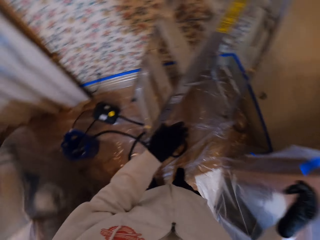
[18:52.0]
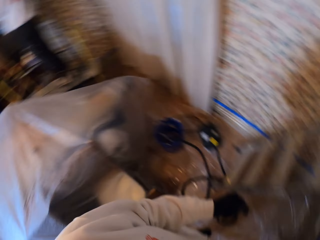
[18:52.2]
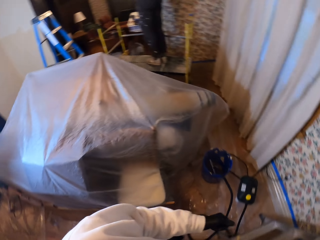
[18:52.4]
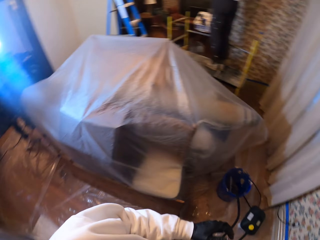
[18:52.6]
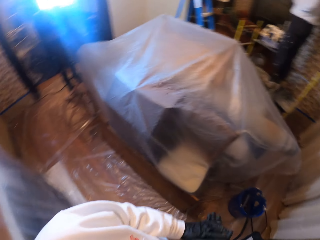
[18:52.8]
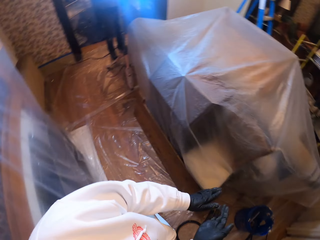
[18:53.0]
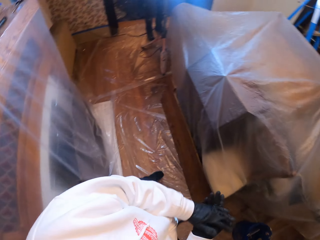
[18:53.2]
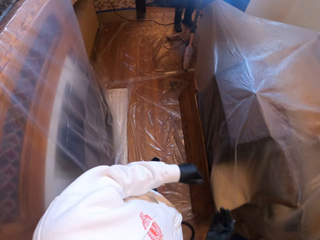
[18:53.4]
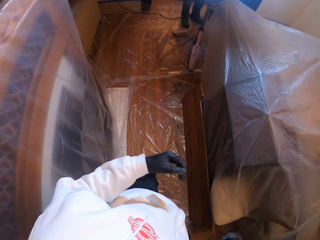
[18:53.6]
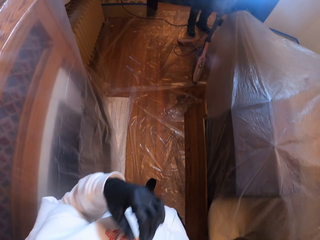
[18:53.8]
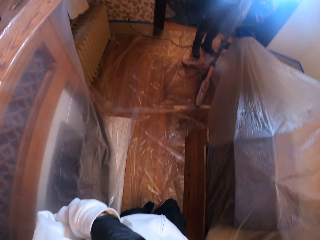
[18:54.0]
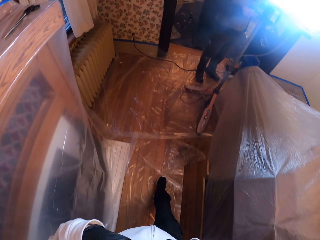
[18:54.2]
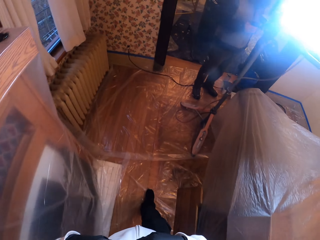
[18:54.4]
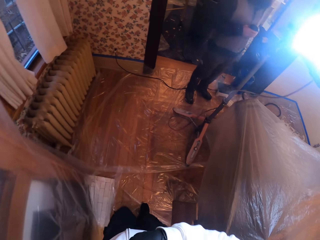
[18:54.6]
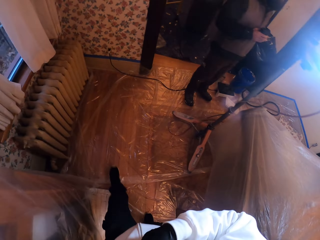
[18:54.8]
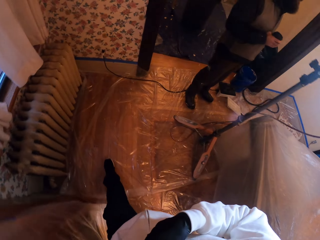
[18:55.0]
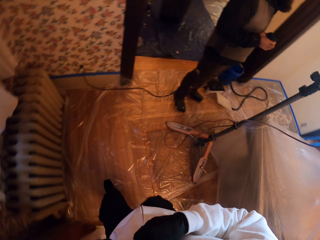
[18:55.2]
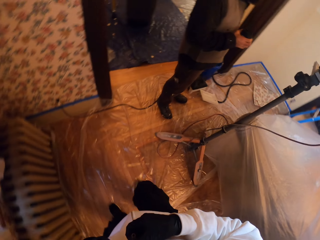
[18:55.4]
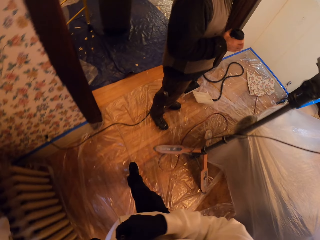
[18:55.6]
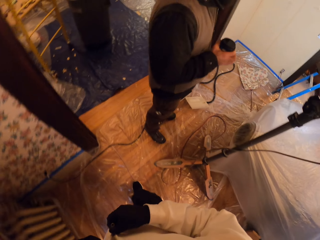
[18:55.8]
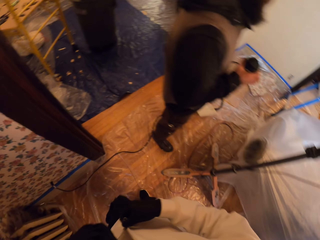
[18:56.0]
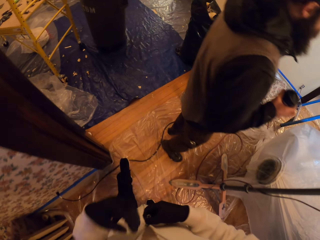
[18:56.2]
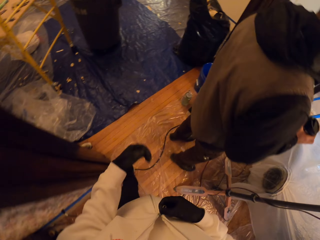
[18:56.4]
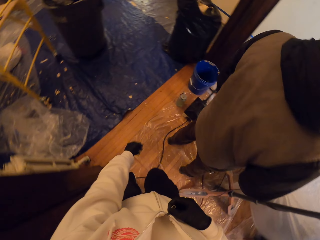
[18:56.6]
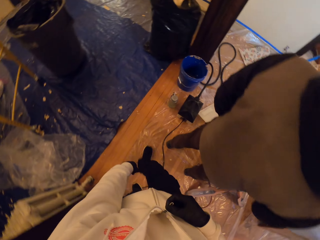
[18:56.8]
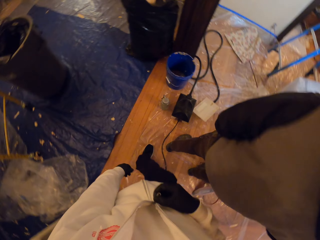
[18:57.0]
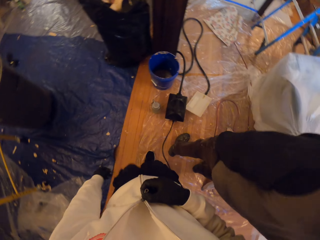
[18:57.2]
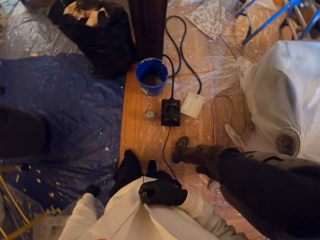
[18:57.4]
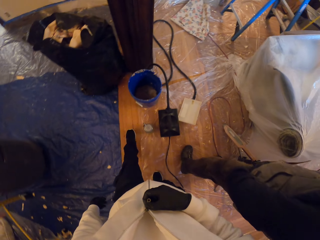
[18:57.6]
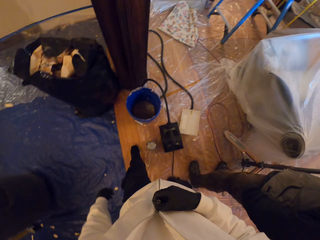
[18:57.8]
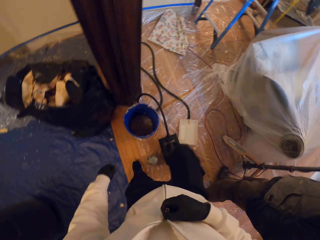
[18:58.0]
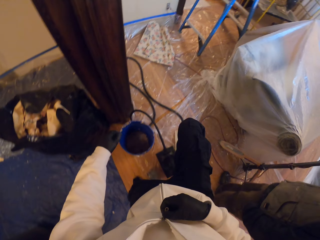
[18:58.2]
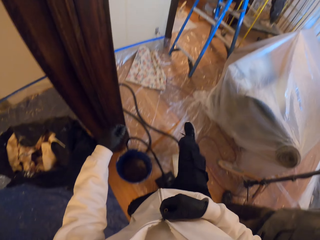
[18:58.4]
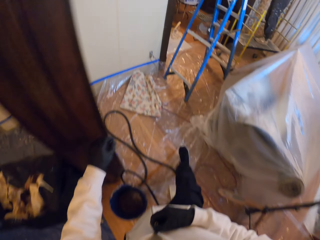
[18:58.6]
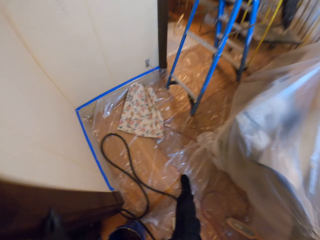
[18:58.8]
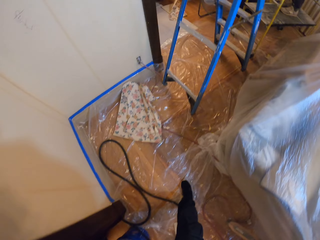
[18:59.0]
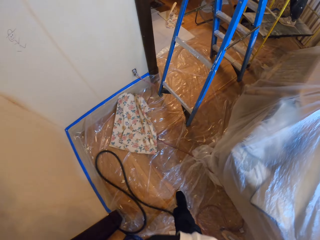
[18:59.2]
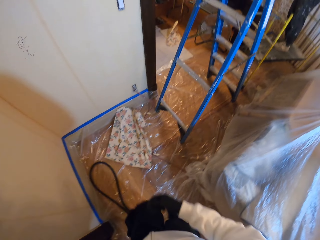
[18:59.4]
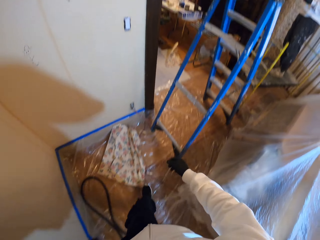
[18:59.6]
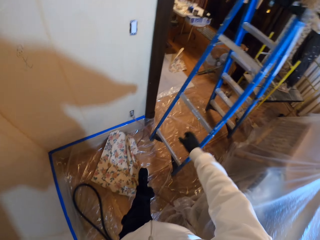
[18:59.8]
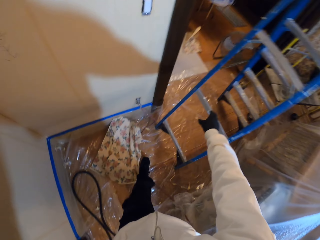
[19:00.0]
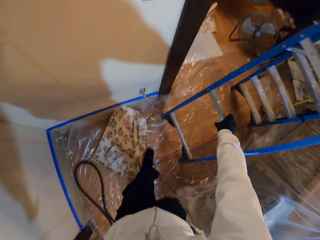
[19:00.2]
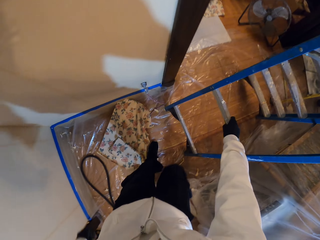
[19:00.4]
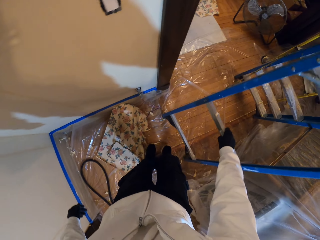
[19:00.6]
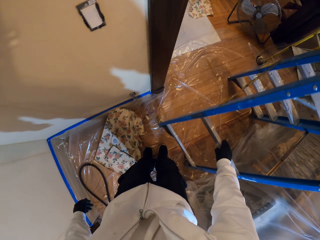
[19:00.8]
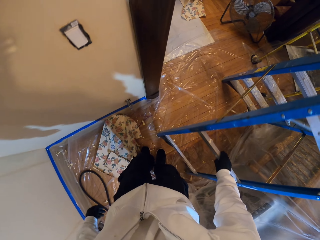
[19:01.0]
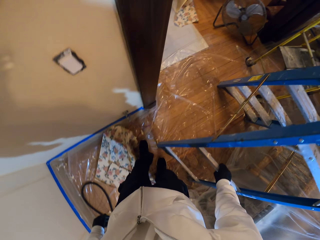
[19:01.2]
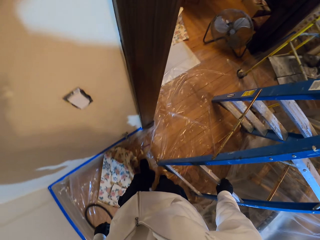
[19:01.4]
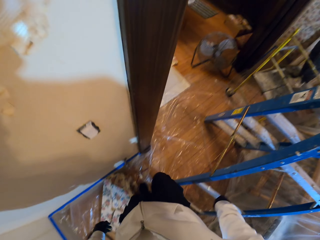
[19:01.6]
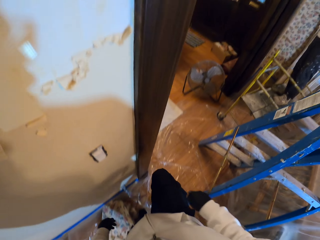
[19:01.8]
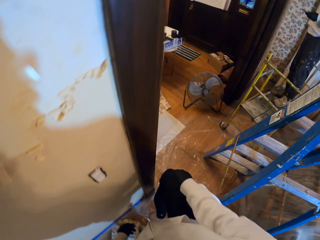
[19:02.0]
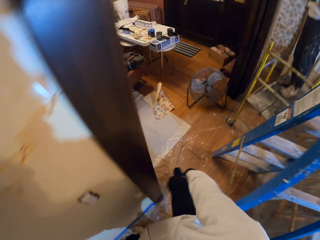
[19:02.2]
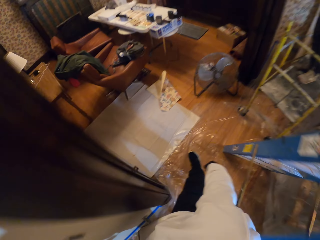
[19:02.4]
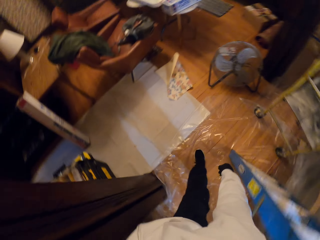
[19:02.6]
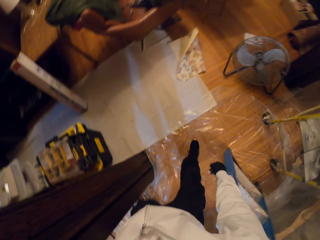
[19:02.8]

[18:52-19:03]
The camera wearer puts the scraper on the cabinet. He stares around the house. He rubs his hands, touches his garments, and walks around the house. A person stands in the room. The camera wearer touches the ladder. He moves the ladder on the floor.

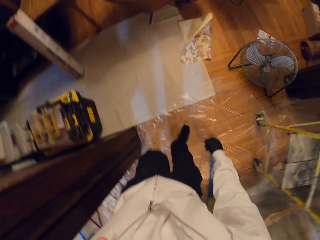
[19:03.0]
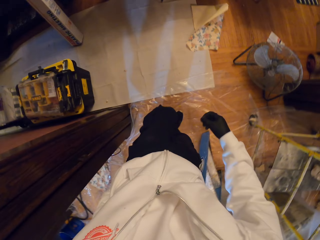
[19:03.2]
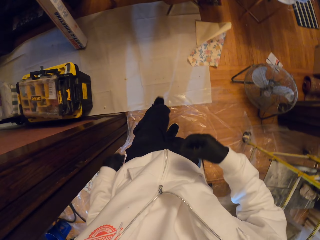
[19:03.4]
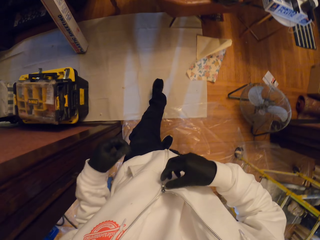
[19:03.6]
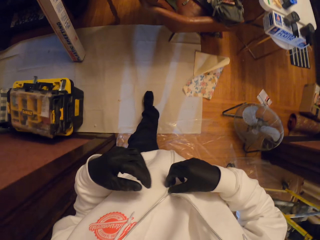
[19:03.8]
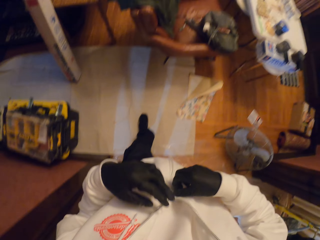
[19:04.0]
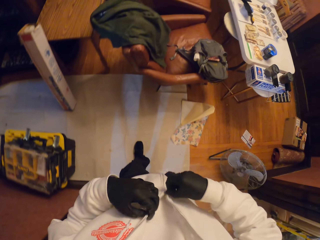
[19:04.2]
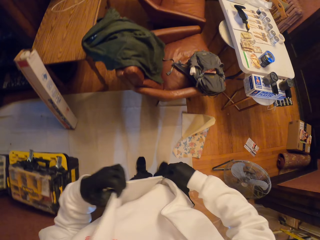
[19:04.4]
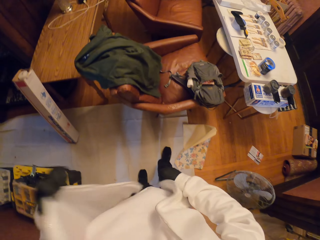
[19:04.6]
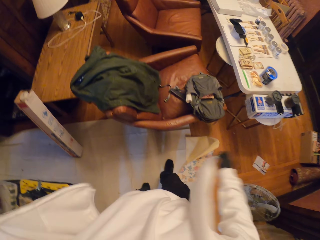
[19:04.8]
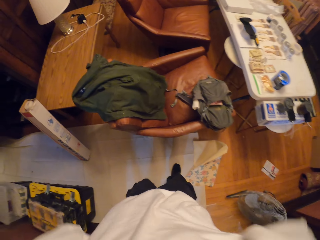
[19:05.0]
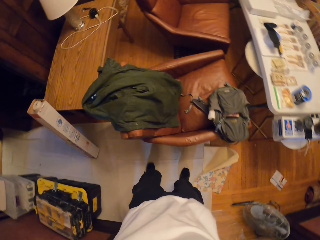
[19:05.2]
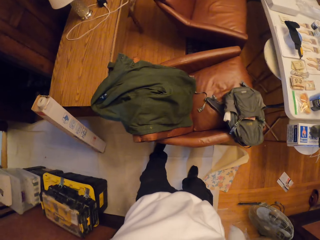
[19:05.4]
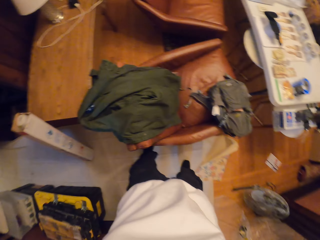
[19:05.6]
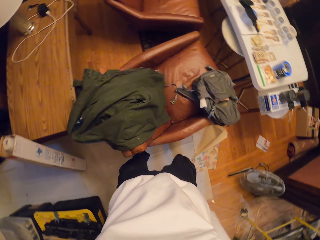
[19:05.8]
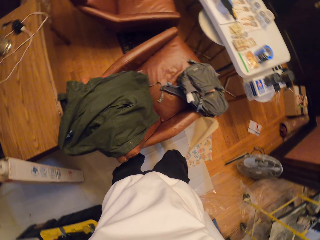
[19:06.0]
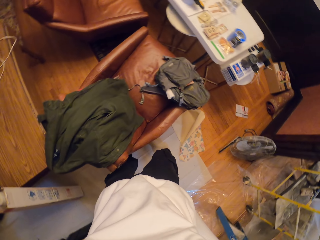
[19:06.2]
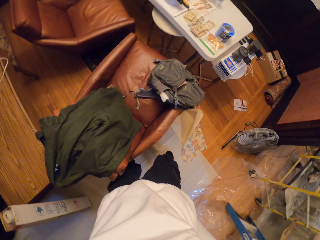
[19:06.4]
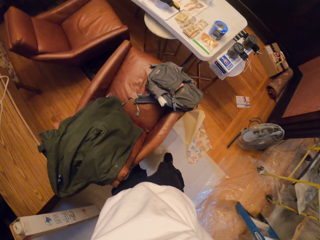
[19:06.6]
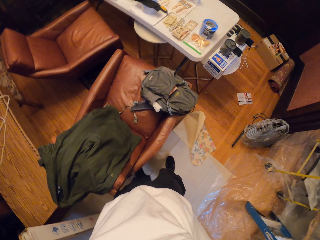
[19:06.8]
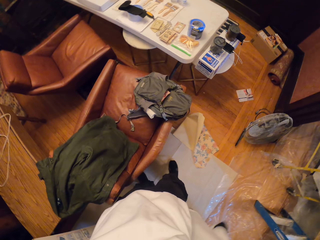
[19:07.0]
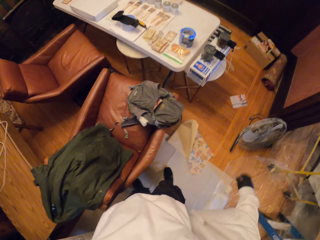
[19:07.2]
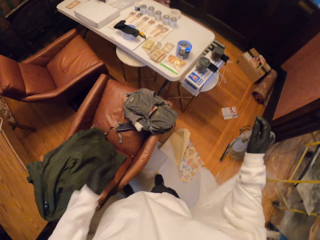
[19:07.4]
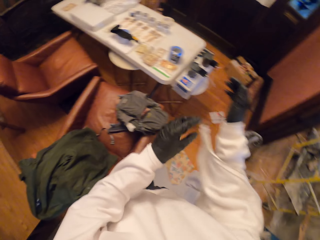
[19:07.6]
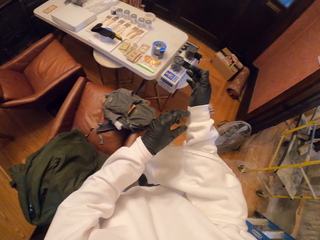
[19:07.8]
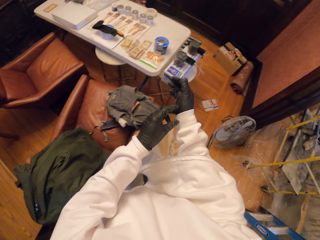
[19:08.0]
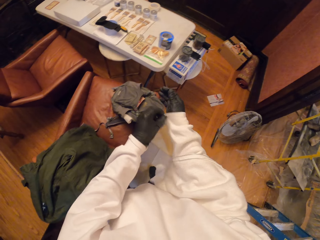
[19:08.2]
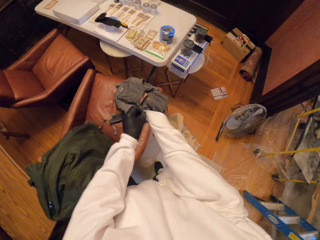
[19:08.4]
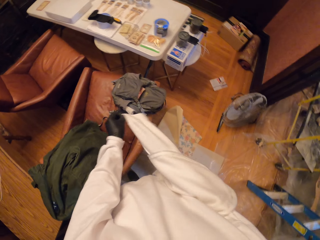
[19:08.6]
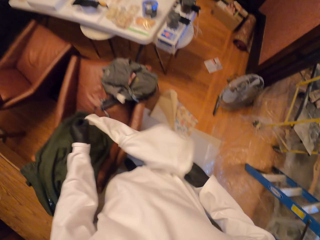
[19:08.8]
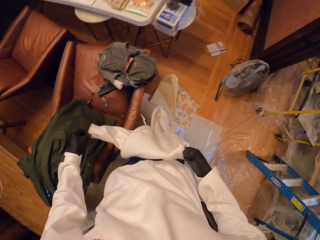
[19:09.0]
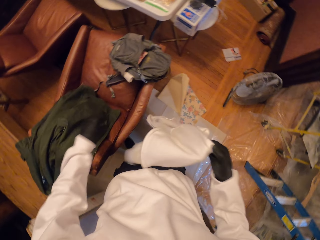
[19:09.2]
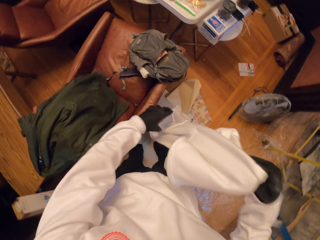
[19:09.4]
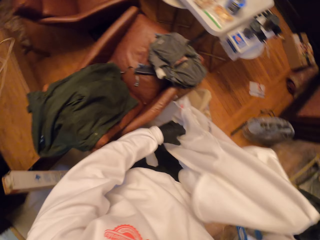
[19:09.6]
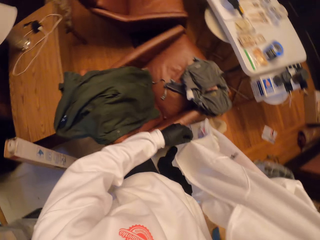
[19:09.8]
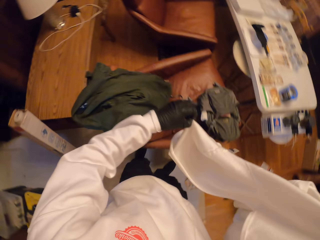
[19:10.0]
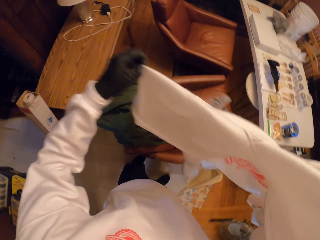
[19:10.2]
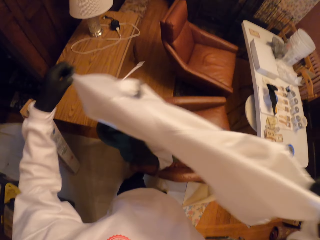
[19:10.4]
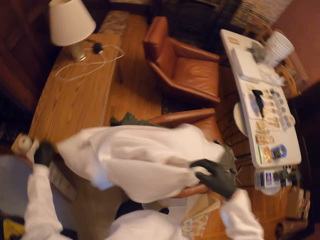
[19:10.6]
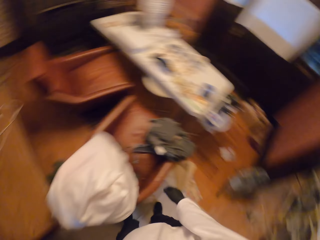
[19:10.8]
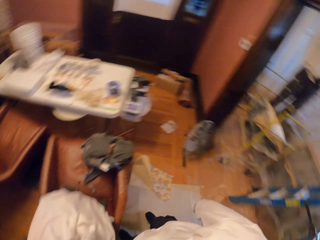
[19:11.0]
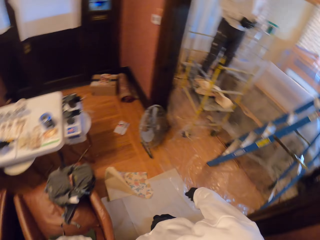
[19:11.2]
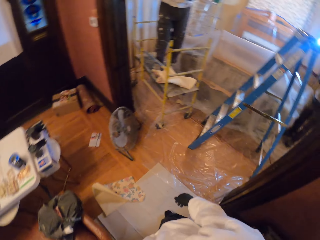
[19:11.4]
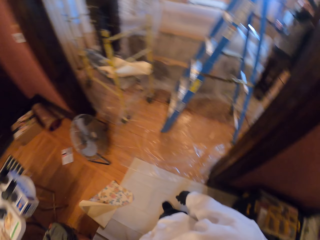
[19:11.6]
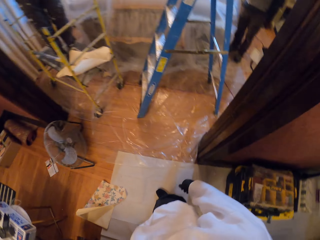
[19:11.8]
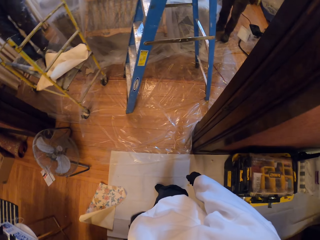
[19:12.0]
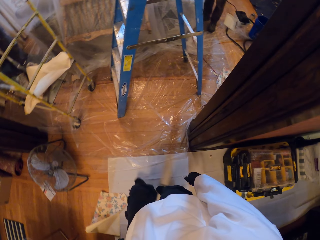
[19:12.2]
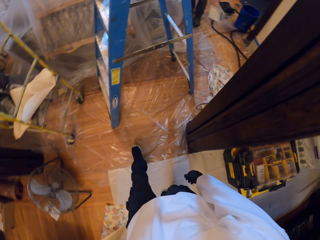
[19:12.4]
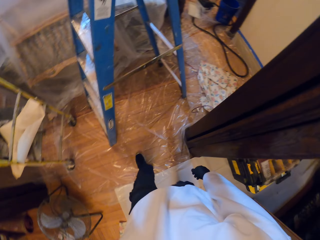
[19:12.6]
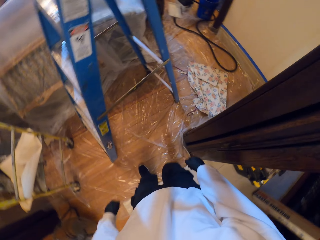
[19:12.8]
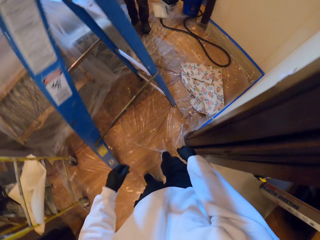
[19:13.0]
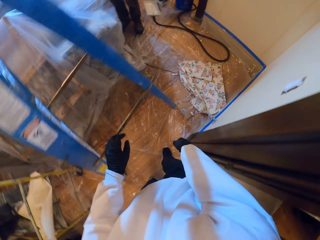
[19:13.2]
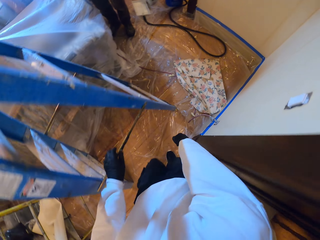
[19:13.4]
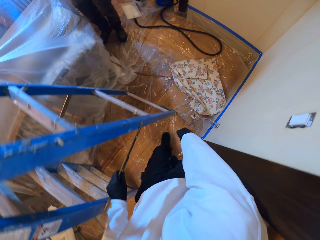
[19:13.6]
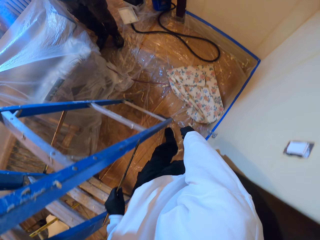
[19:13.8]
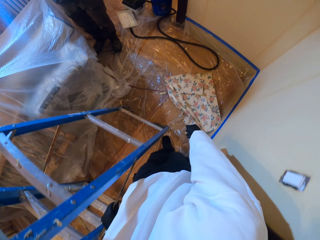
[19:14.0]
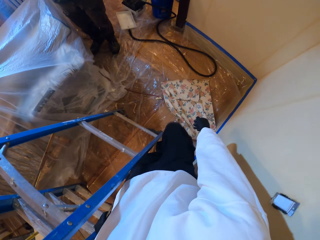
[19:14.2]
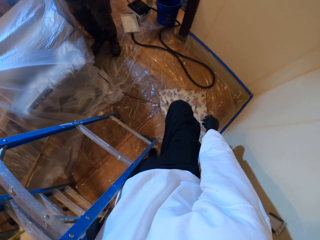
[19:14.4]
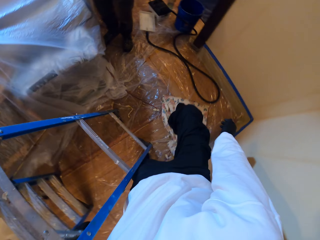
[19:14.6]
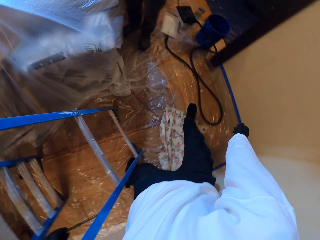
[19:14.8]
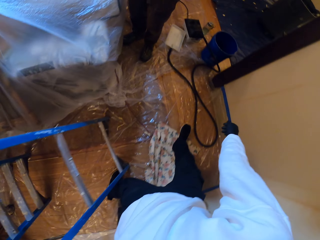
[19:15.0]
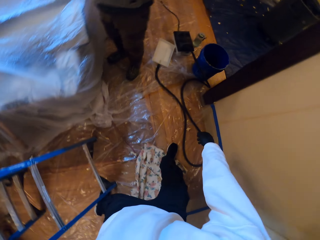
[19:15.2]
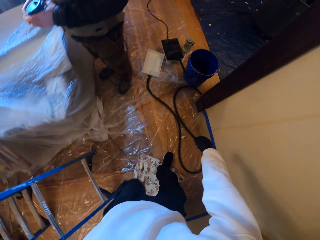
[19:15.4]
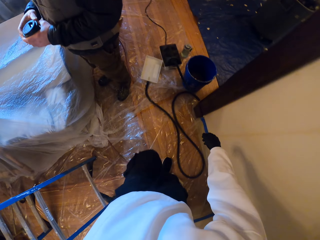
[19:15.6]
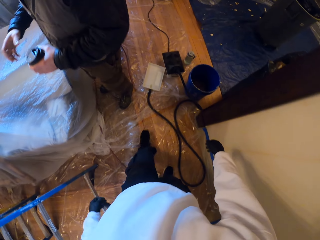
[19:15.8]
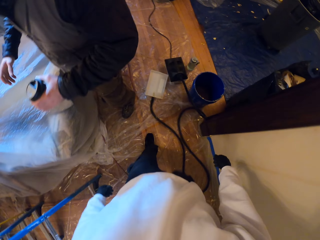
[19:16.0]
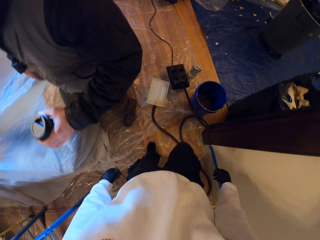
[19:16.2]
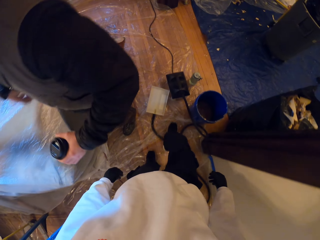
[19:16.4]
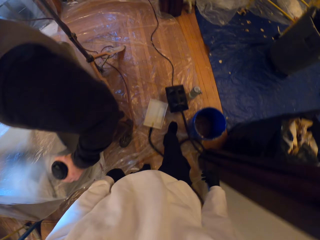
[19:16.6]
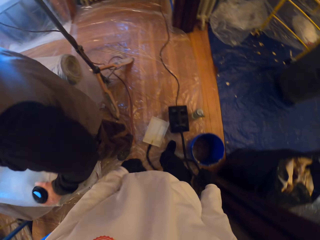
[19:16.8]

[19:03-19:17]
The camera wearer opens the sweater zip. They remove the sweater. They put the sweater on the chair. They walk around the house. They touch the ladder. A person holds a disposable coffee cup.
